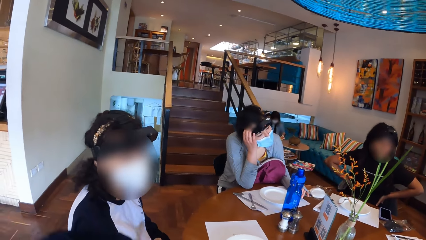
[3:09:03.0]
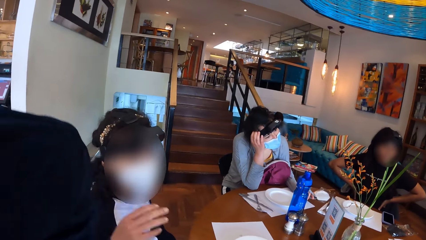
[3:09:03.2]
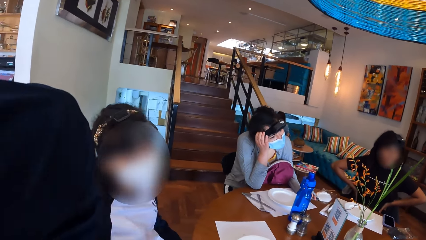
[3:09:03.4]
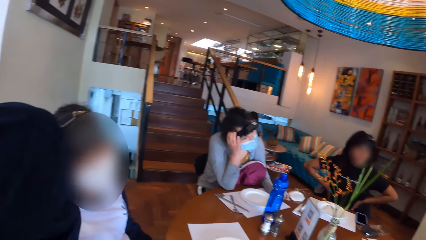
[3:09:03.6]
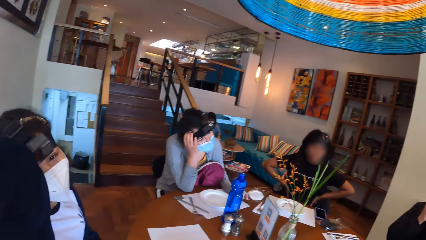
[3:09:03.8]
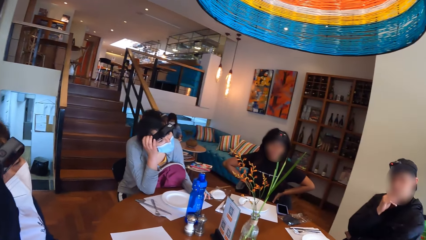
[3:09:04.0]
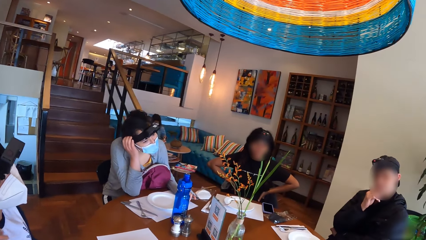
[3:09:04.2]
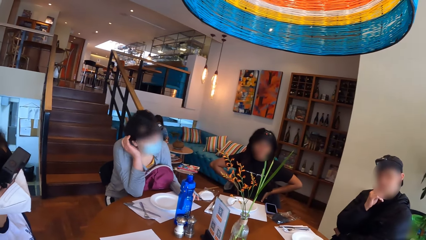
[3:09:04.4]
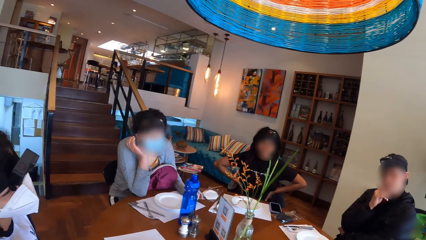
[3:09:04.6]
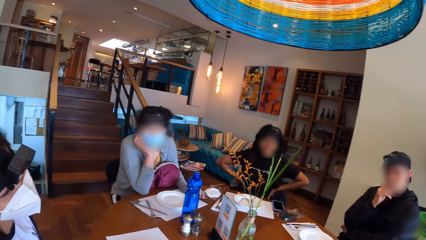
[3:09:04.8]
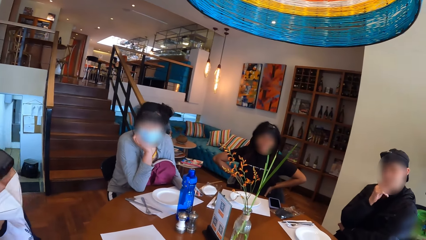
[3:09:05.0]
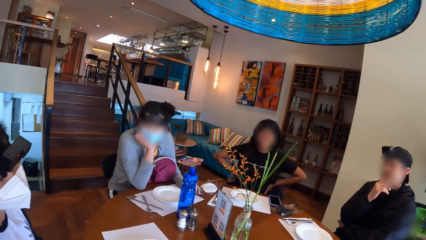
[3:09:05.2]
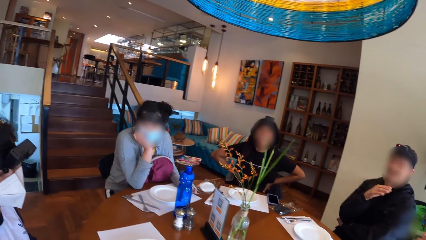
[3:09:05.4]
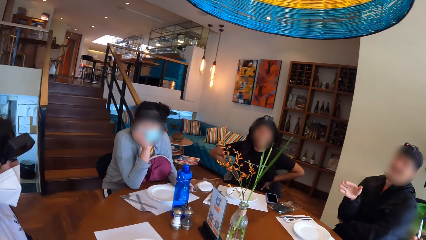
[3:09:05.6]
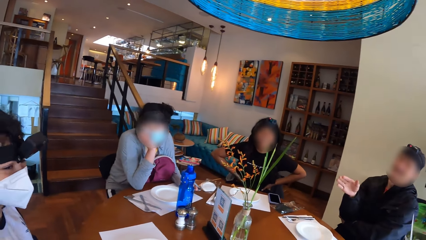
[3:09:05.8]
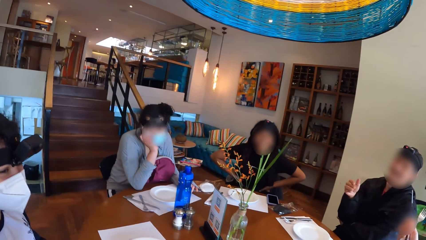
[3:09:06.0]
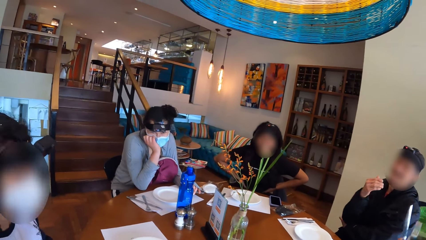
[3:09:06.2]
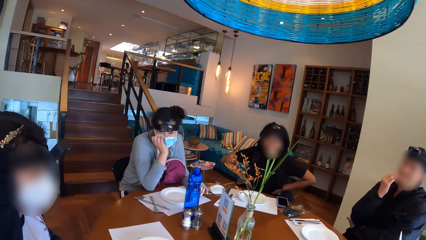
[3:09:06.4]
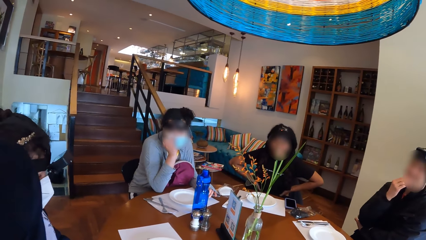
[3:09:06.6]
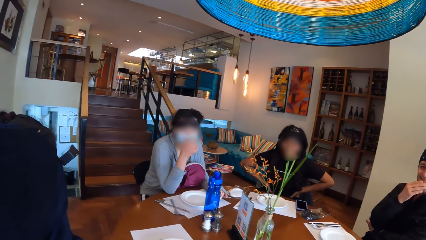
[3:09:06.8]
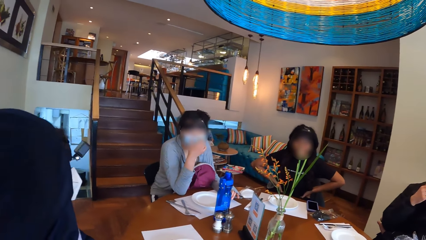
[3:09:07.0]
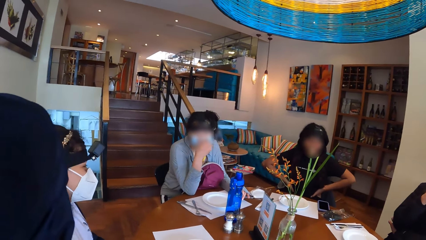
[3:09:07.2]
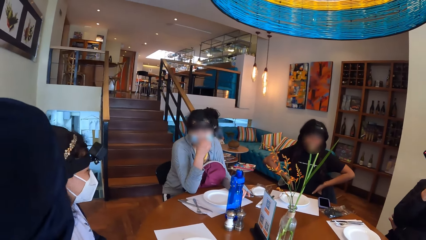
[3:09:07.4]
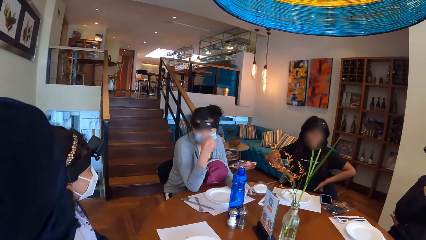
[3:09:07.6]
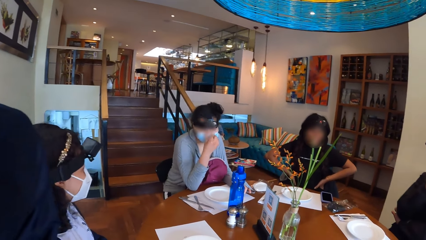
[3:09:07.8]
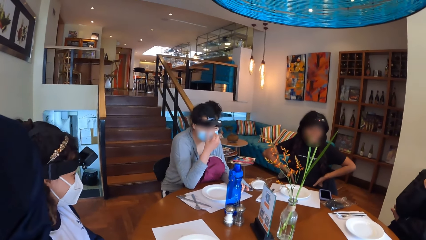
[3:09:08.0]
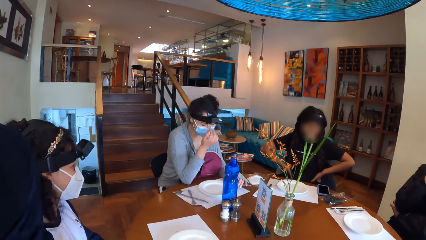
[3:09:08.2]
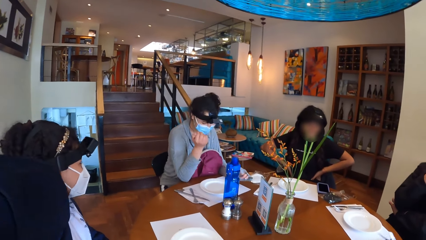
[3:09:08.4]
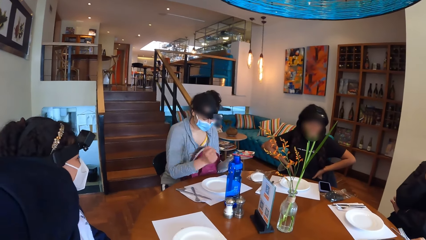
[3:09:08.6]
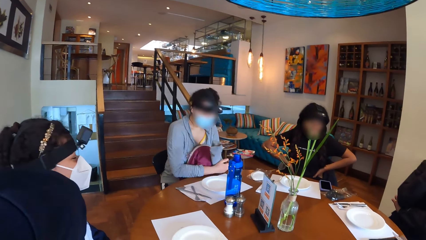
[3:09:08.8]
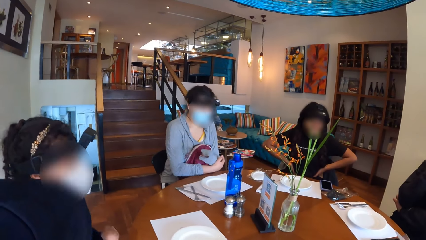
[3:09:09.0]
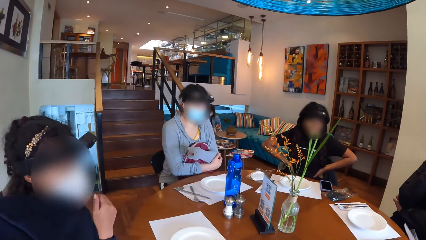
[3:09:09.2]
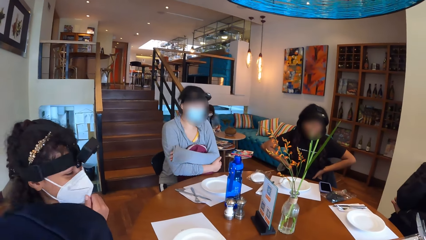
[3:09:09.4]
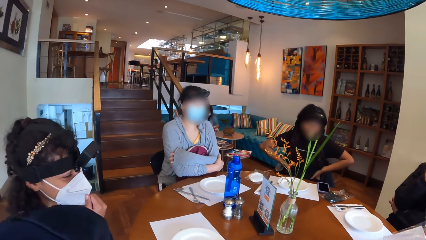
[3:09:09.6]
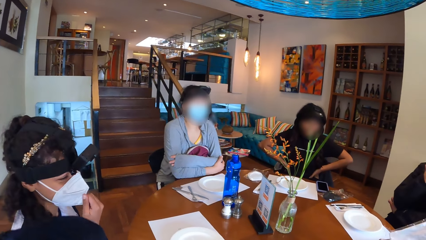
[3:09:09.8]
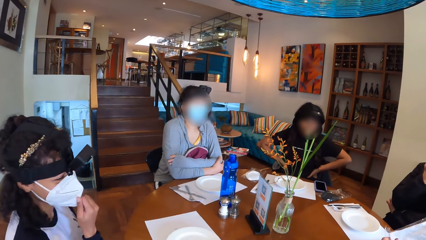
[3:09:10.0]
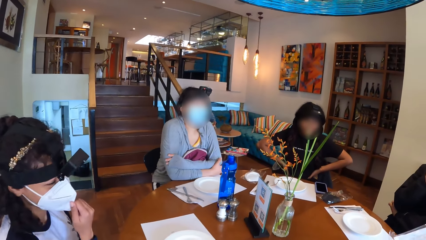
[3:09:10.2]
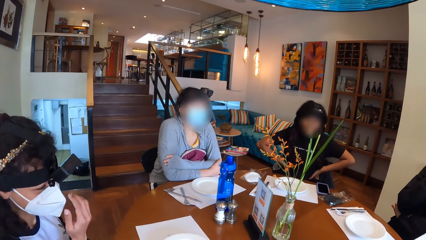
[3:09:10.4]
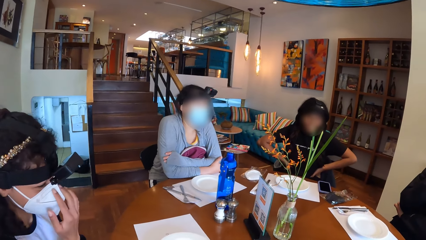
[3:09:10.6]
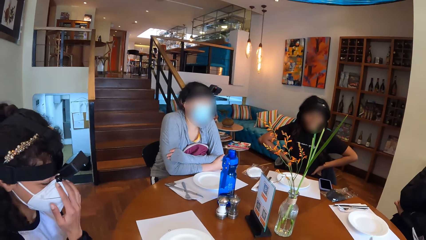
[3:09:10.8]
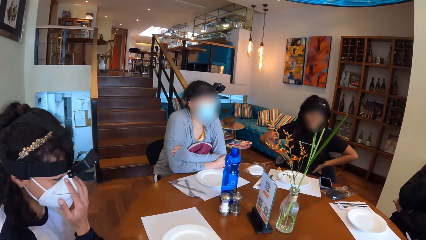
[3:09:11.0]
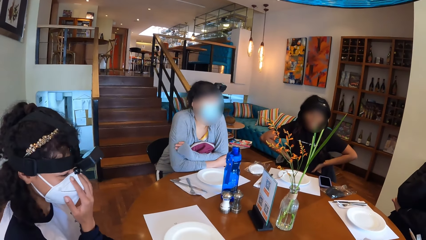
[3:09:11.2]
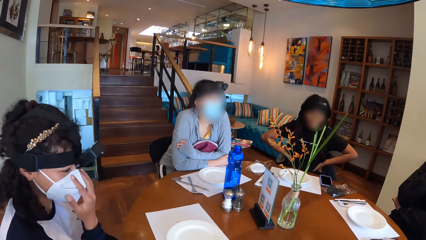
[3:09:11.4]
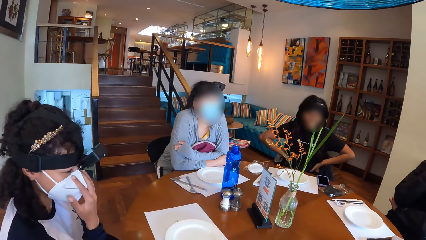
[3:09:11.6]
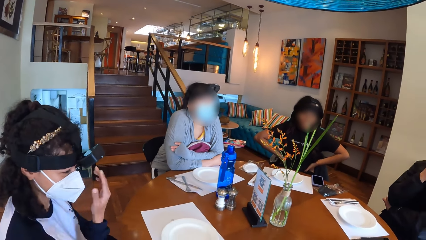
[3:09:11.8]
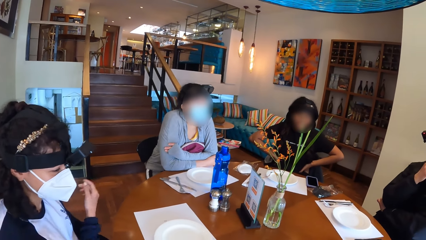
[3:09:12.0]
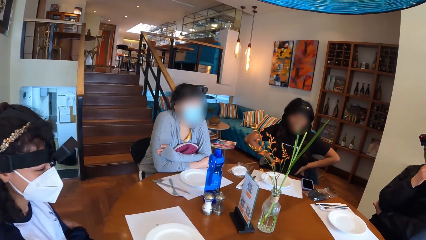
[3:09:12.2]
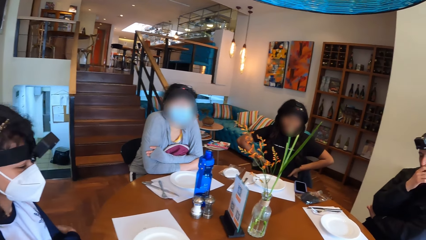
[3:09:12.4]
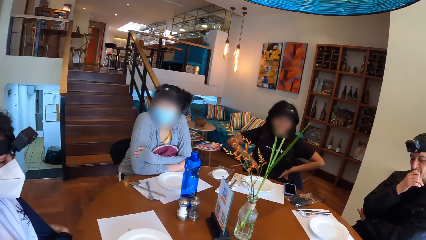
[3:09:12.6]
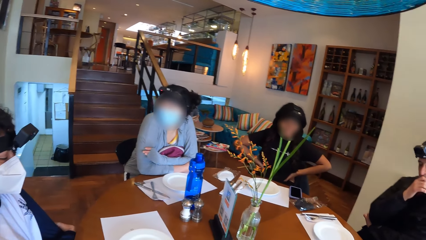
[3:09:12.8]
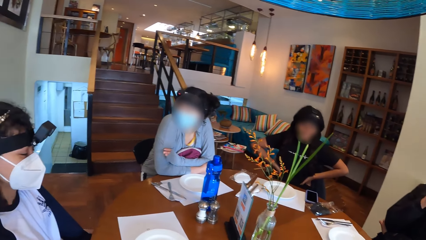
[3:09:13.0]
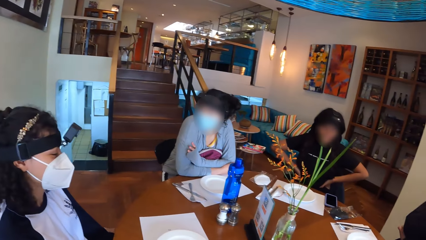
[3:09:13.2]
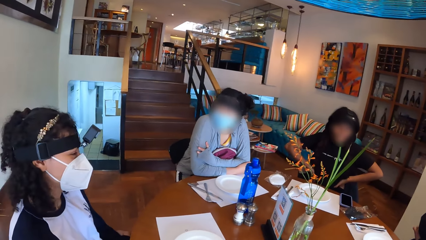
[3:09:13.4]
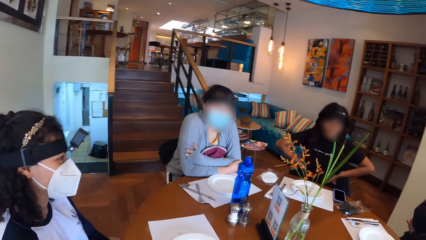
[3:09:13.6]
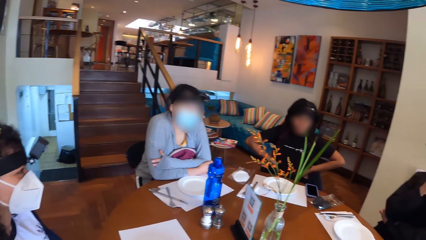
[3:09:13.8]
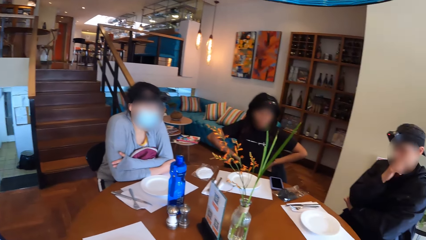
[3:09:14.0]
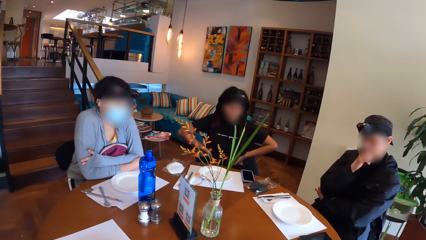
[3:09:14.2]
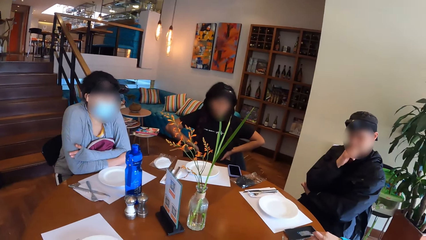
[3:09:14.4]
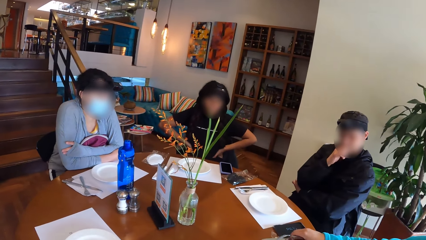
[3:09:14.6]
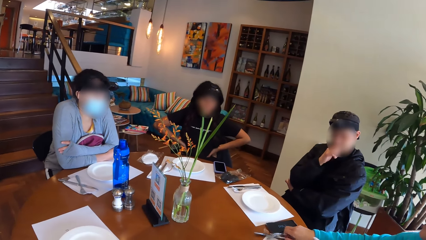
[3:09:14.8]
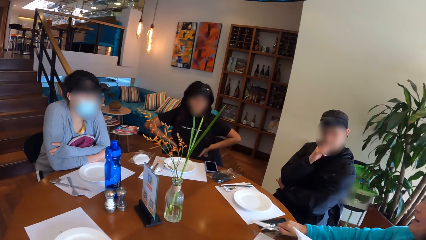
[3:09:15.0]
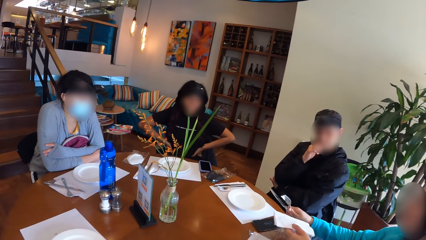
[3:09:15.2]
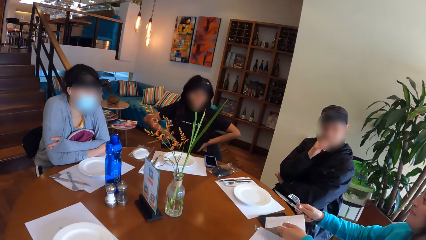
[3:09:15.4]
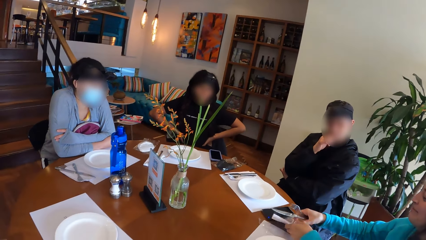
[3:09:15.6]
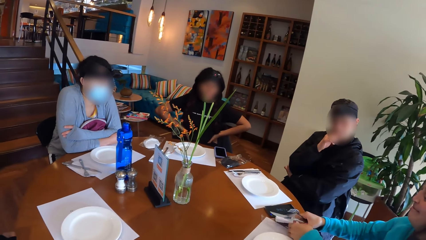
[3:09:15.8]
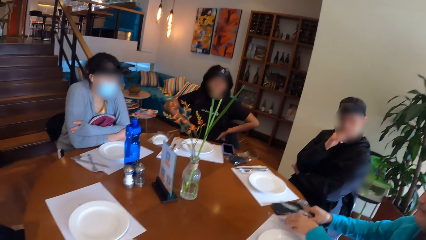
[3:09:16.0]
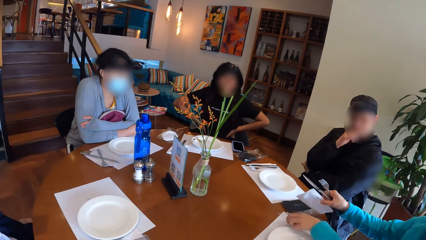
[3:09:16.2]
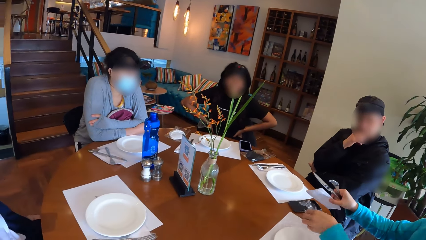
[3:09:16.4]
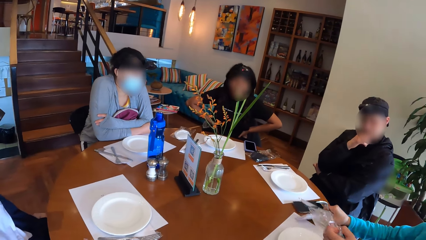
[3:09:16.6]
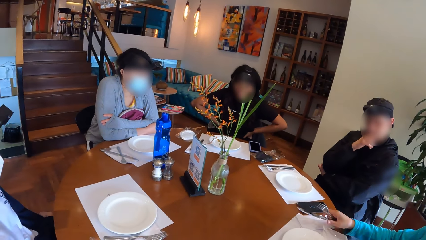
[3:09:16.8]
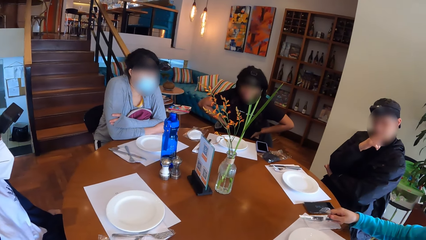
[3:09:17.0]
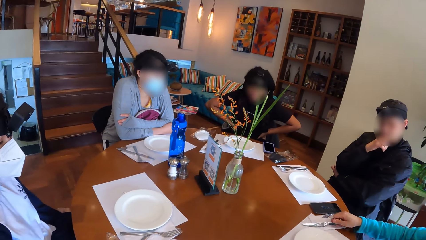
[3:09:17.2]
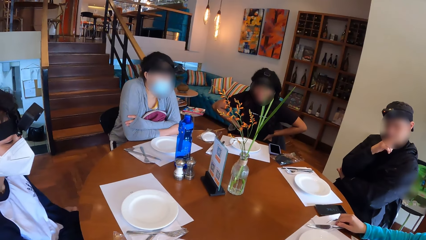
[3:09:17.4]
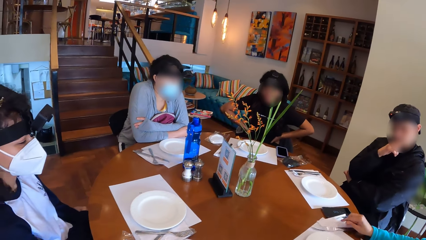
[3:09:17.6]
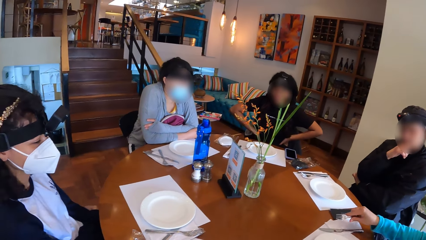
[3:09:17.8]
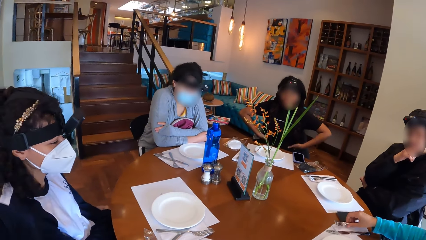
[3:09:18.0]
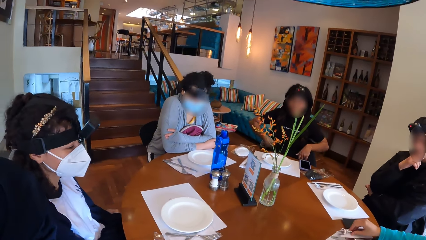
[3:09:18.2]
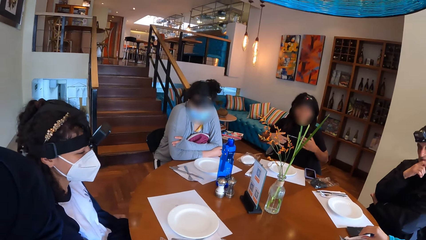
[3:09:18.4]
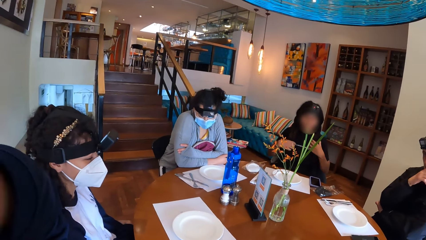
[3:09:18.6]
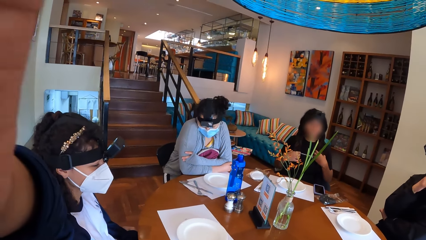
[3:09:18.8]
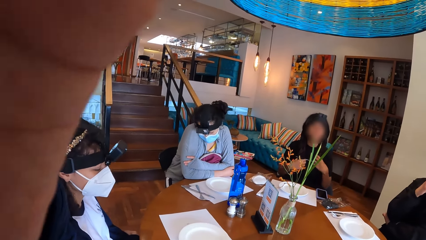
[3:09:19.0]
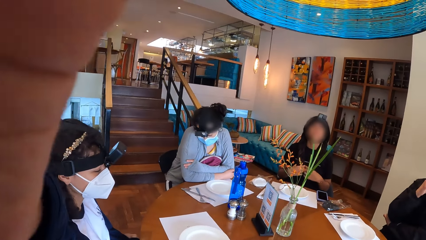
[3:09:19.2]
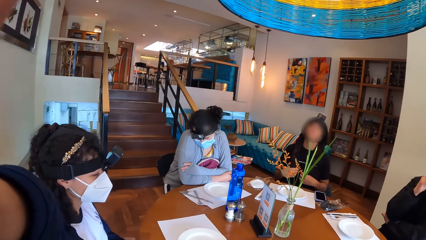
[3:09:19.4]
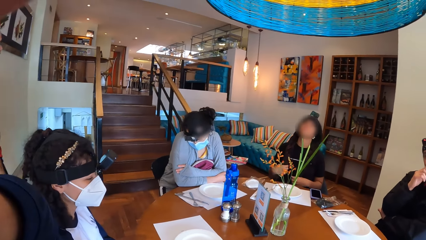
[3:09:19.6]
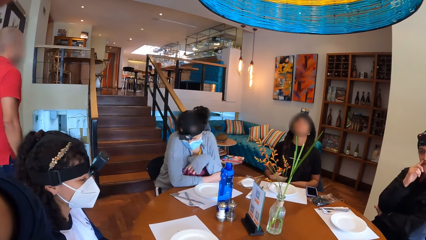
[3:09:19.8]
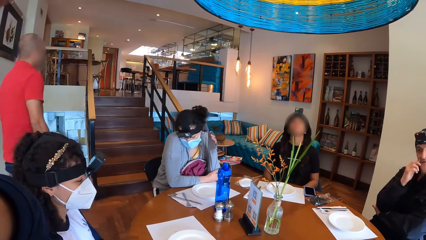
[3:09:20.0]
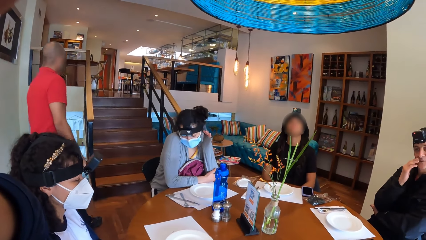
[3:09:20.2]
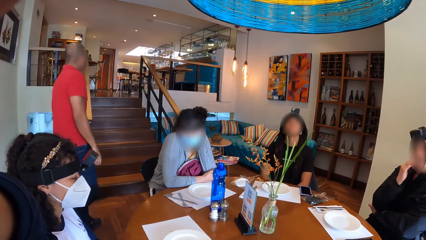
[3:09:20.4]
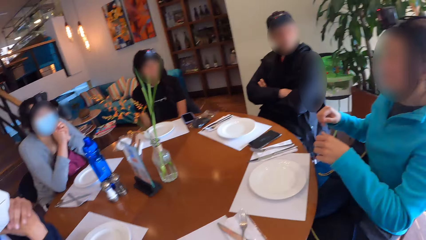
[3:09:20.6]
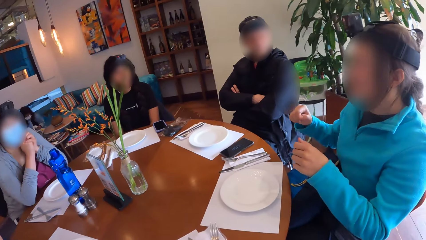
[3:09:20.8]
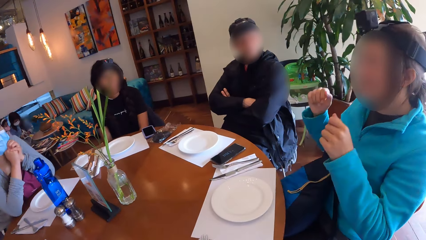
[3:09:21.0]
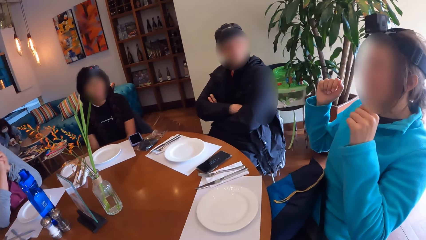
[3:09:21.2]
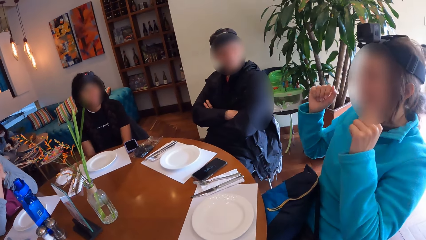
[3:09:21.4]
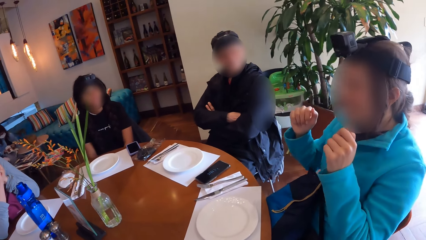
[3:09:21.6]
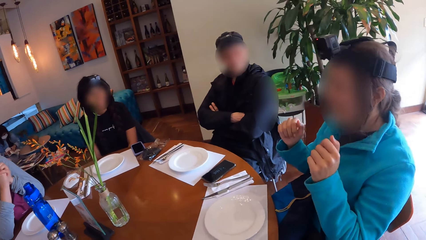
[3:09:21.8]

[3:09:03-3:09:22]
The camera wearer lifts a cloth. They interact with the group of people on the table. They touch a mask. A woman touches her facemask with her right hand. Another woman touches the knife on the table. The woman arranges cutleries with her hands on the table. The first woman holds her hair with her hands. The camera wearer adjusts the camera. A third woman touches her ear with her left hand. The second woman interacts with a group of people on the table.
